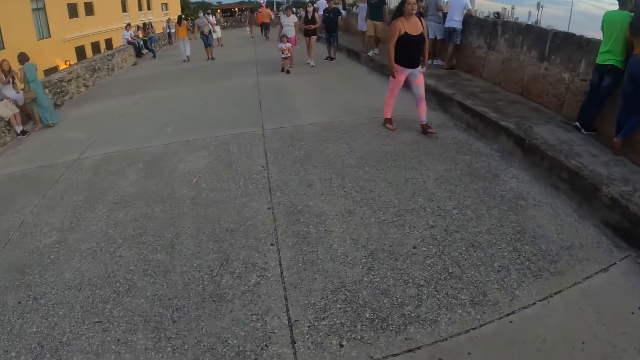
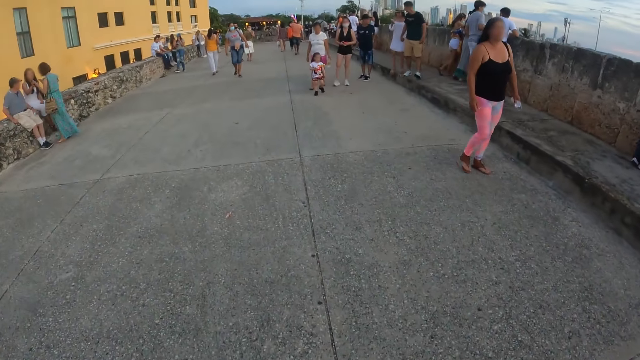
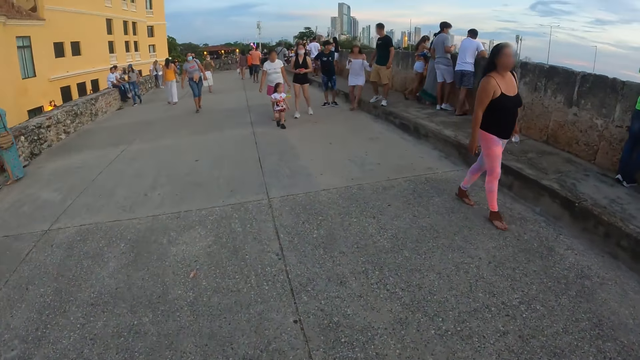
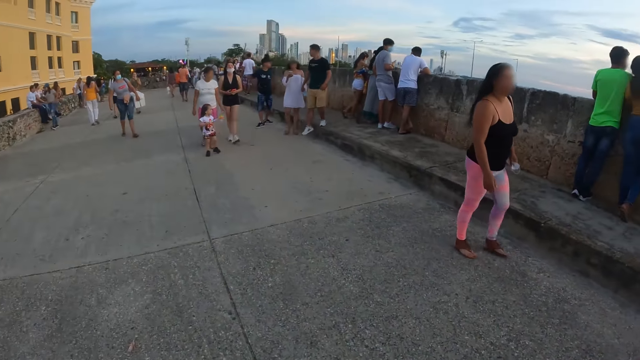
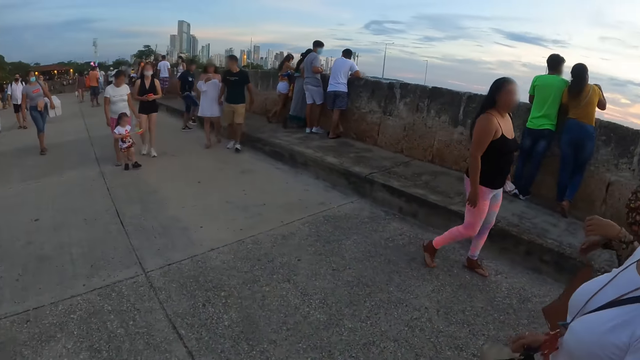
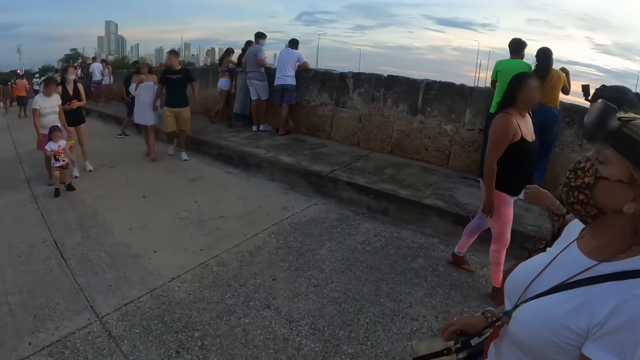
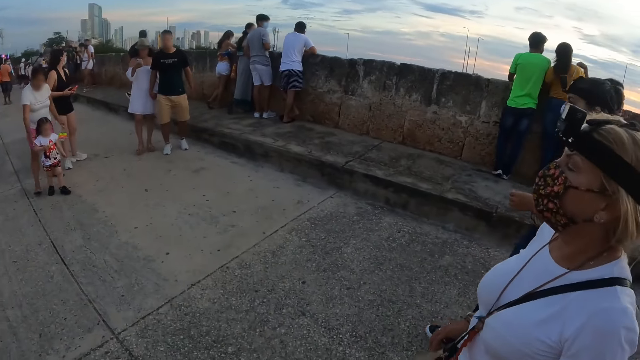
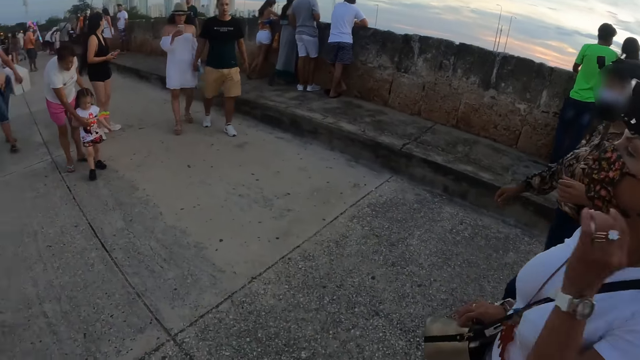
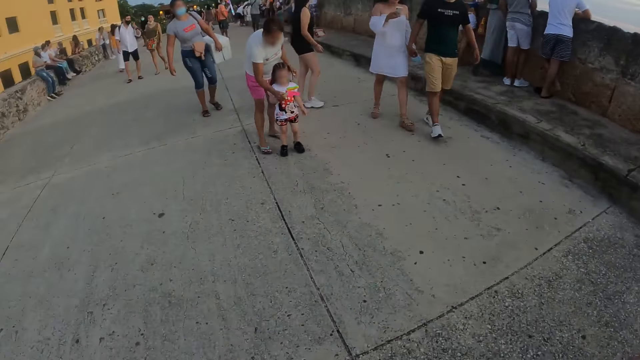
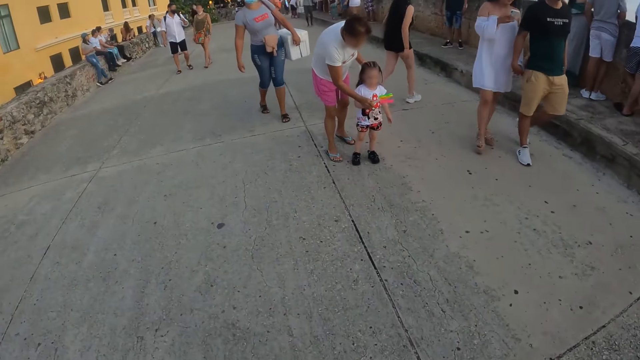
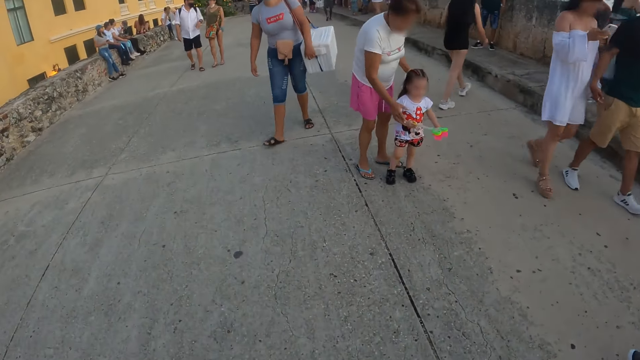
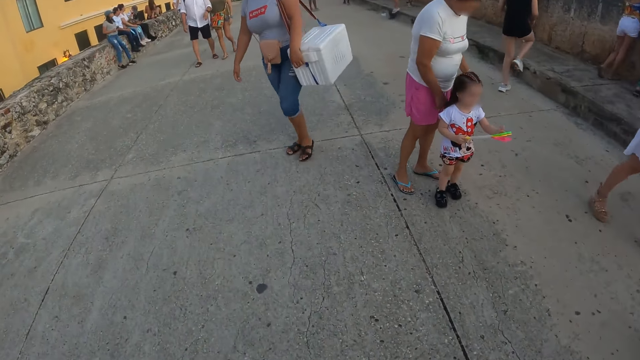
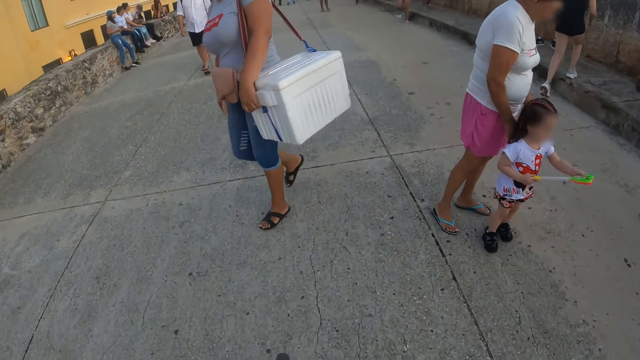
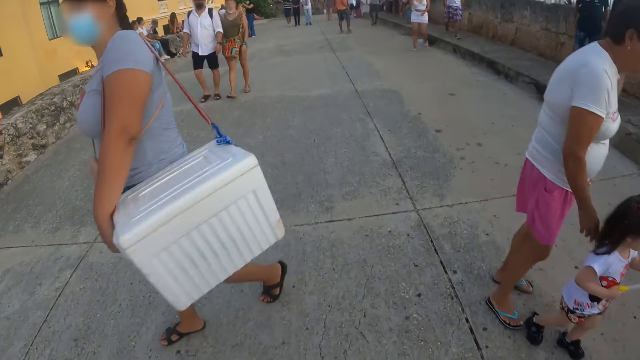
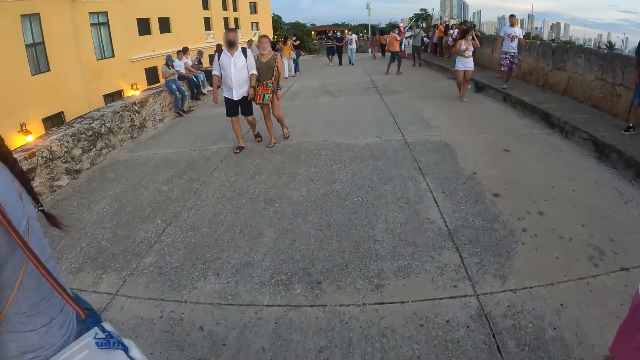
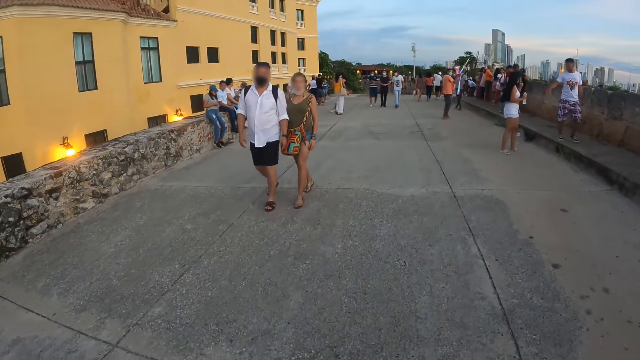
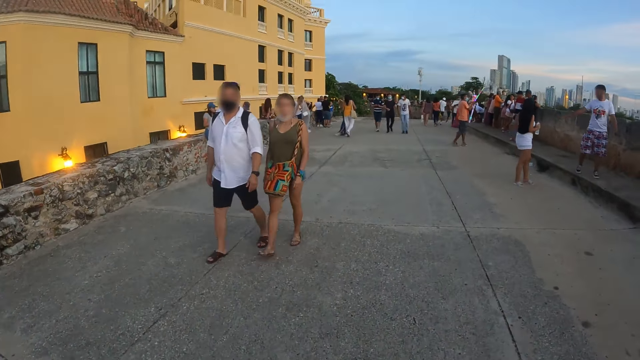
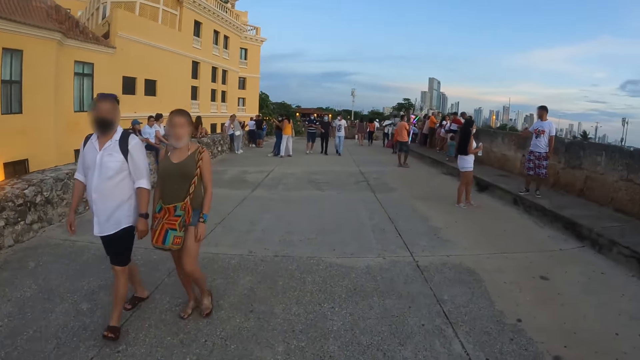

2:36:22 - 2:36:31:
The camera wearer walks along the road. They look at a woman. They look round.

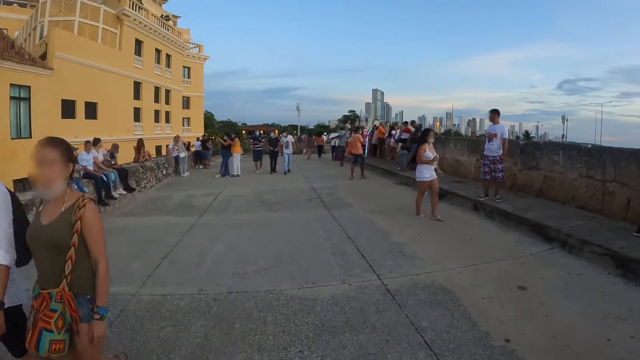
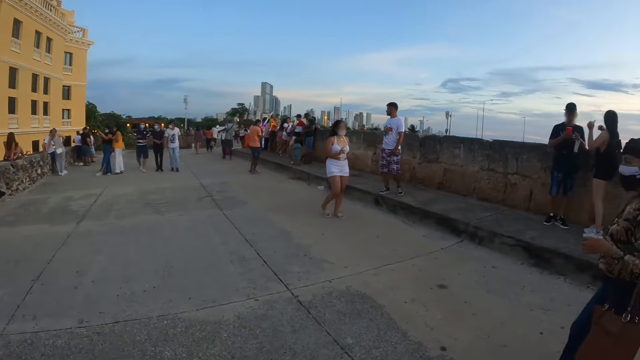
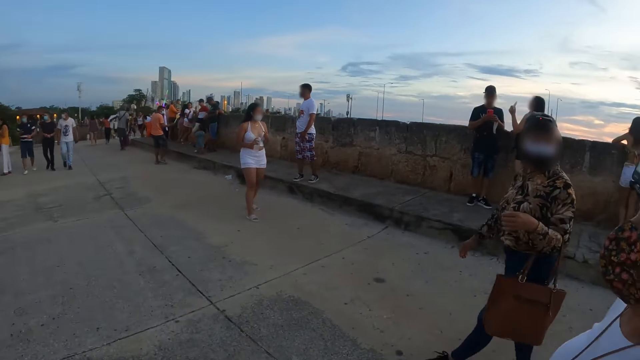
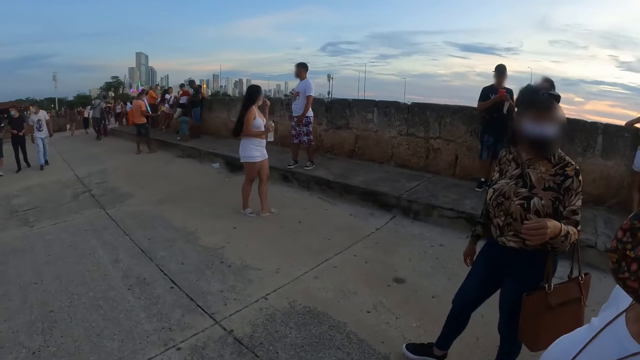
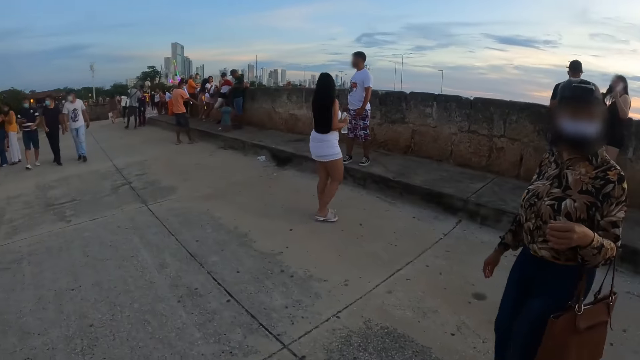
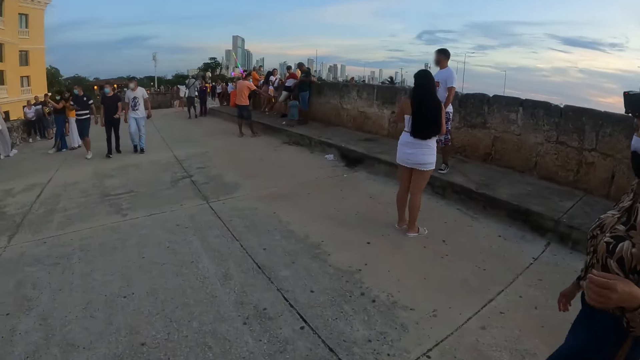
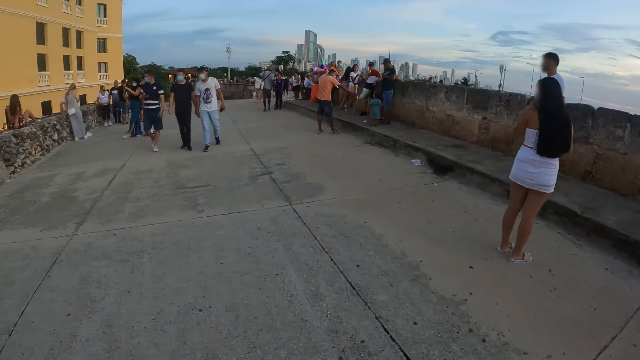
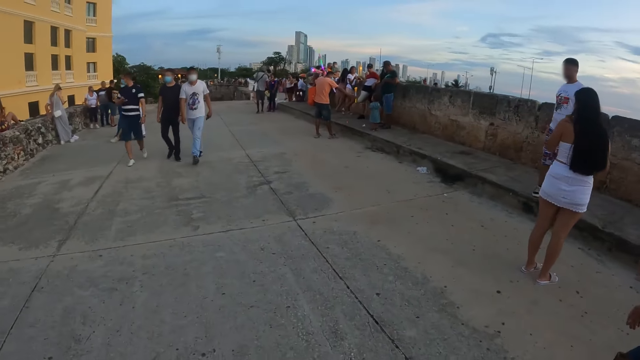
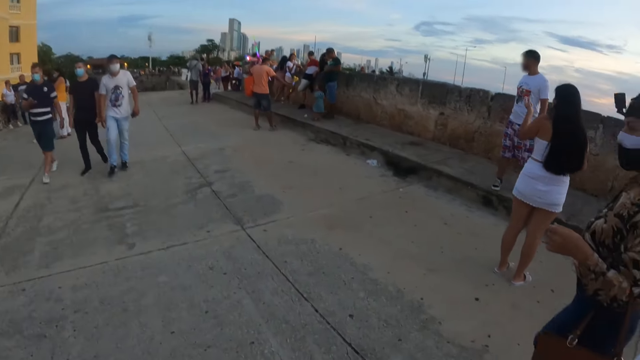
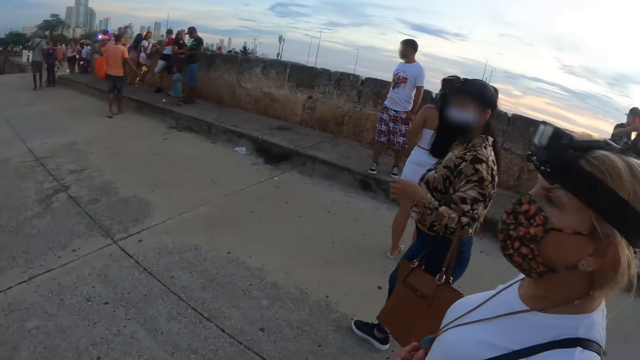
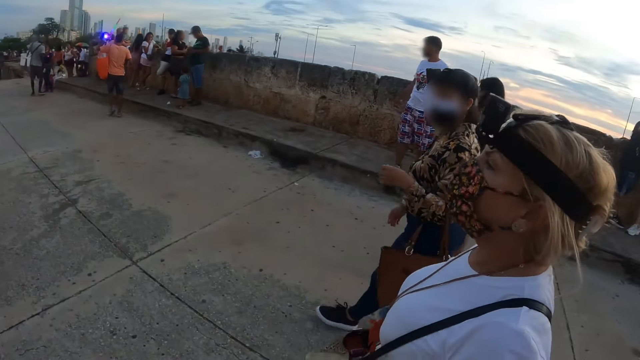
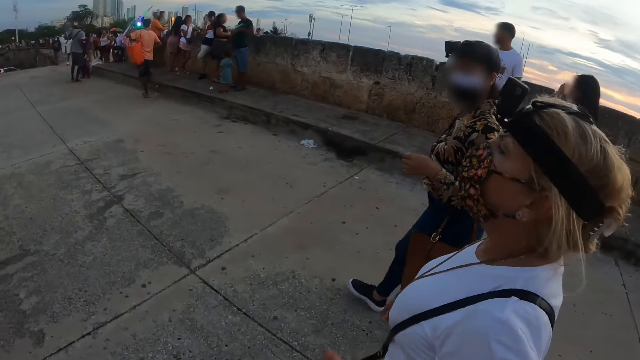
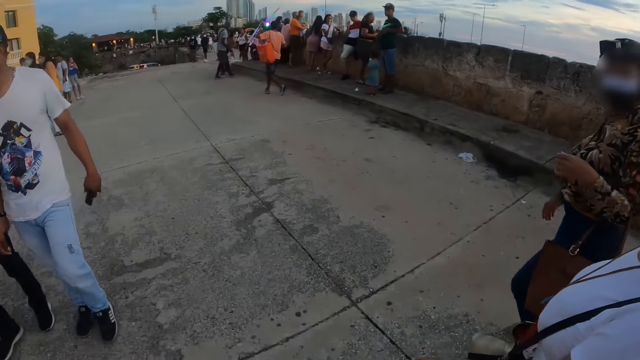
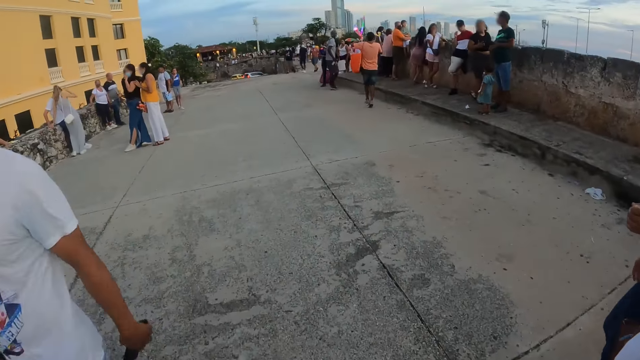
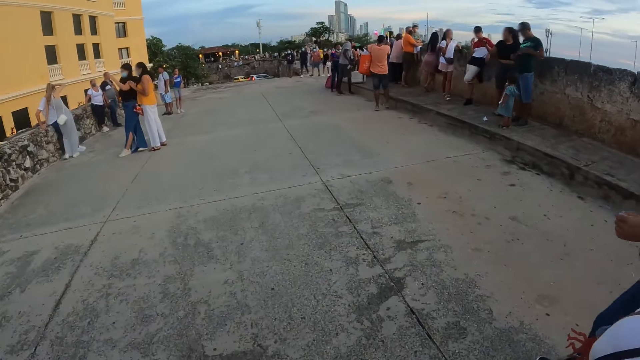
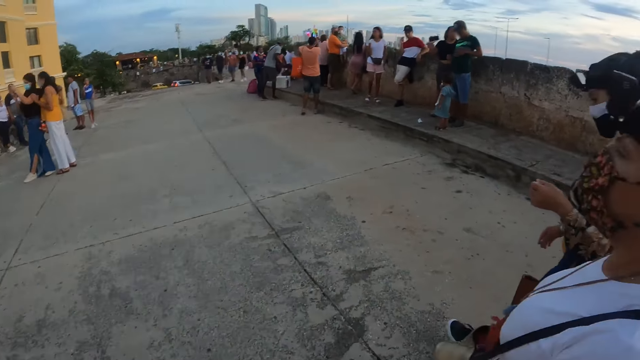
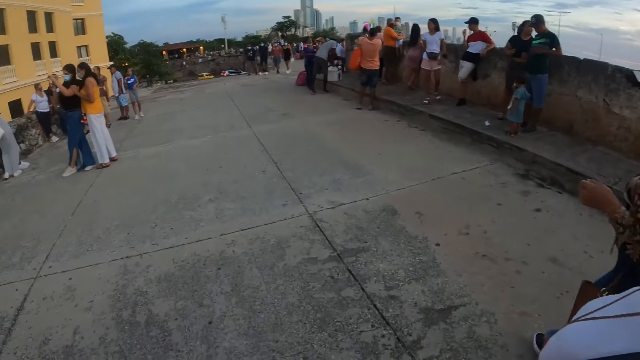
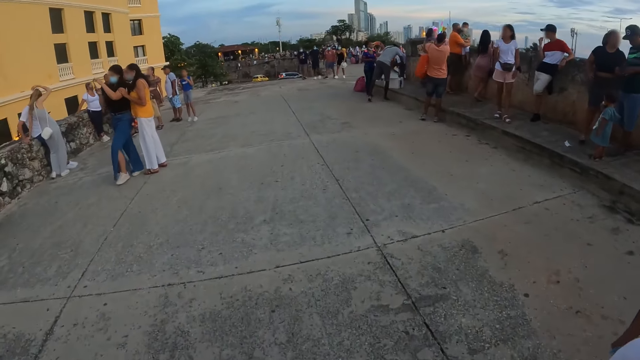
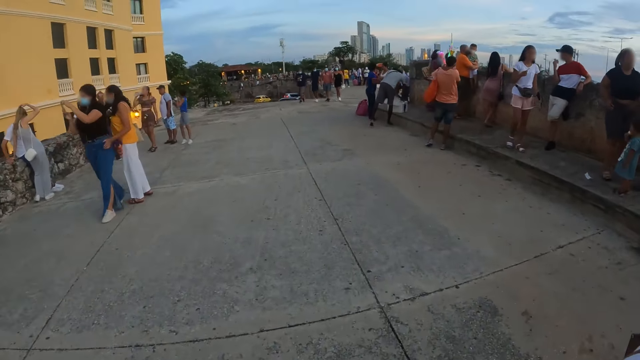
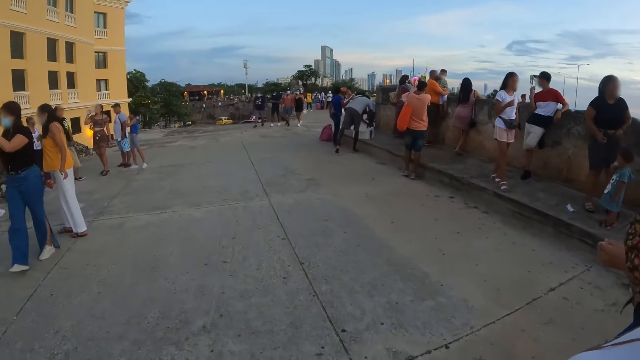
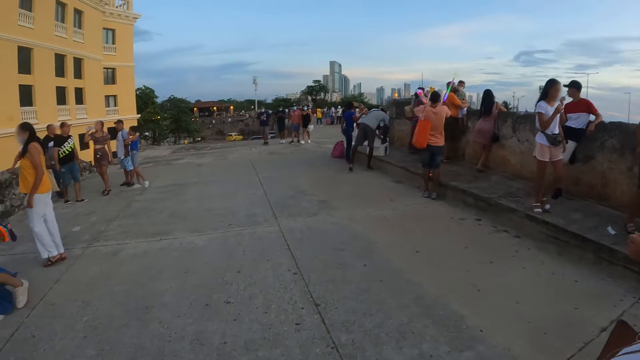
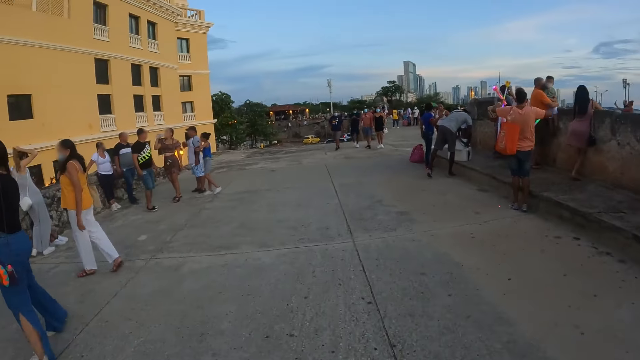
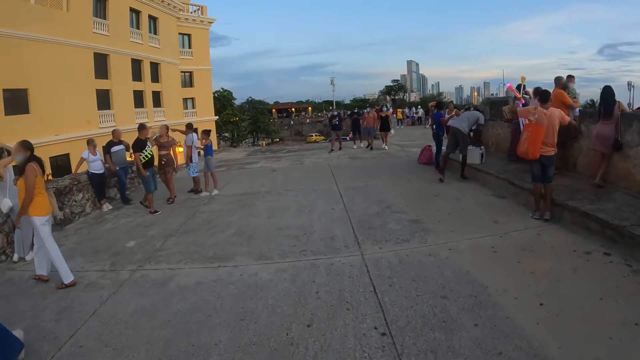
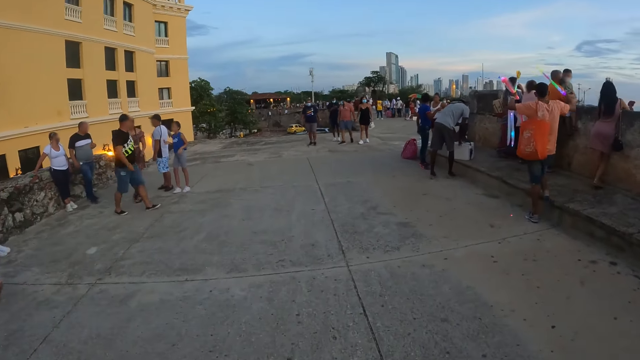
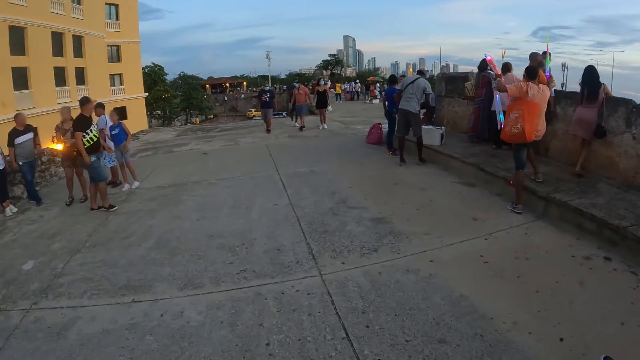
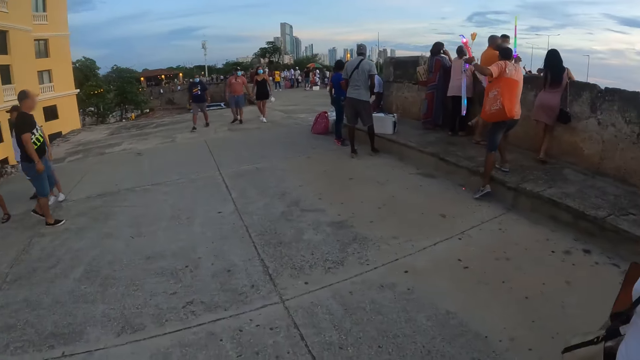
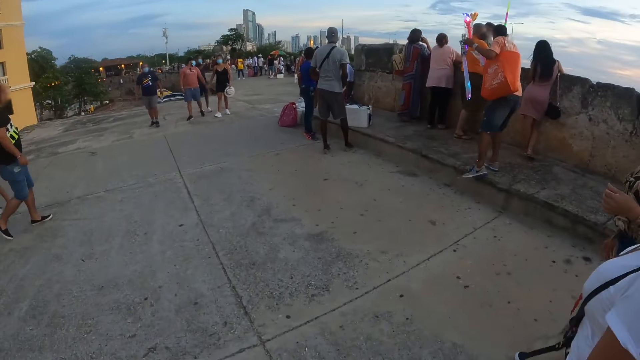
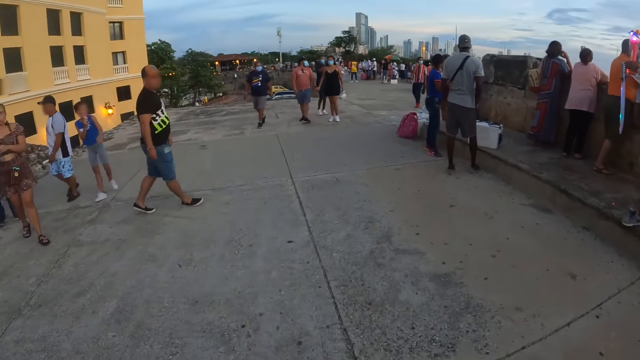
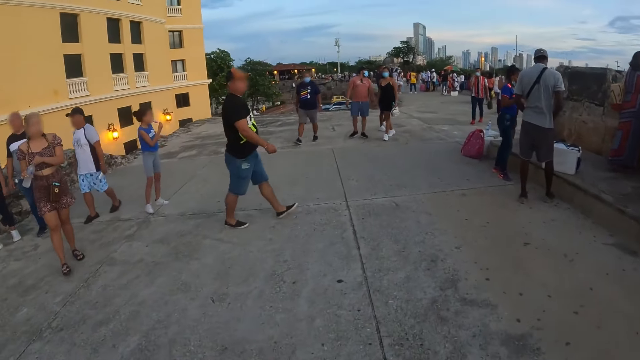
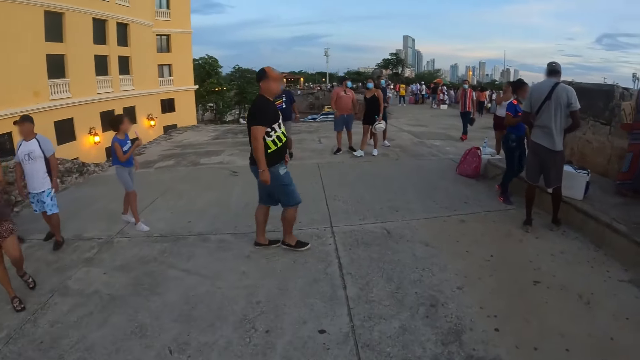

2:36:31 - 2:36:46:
A person interacts with a woman. The camera wearer walks along the road.
